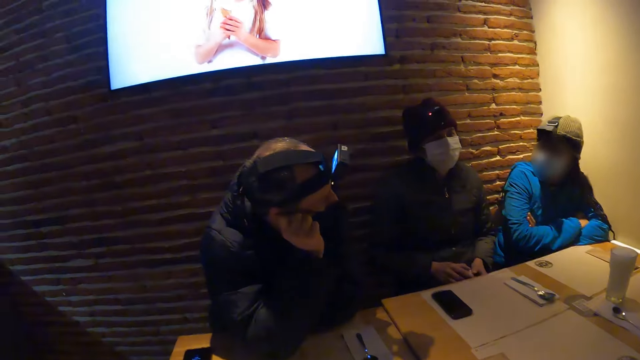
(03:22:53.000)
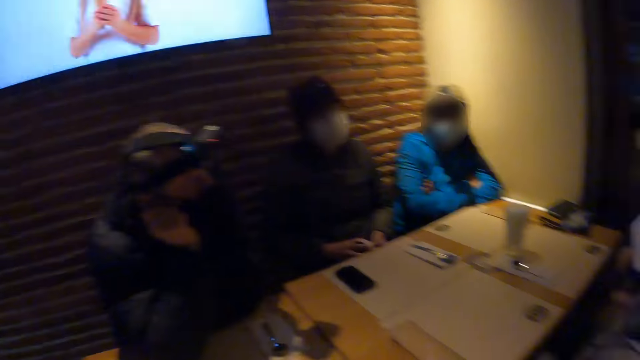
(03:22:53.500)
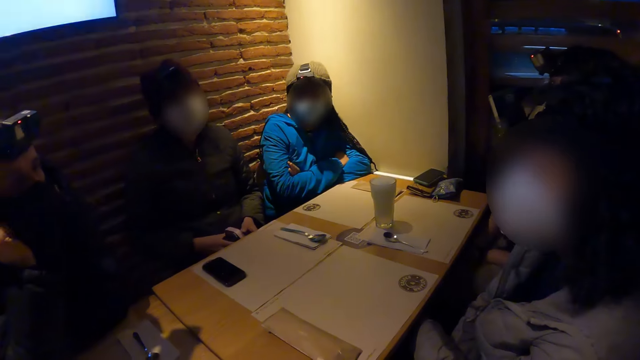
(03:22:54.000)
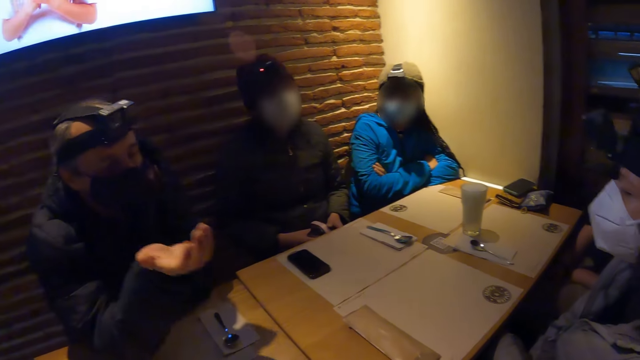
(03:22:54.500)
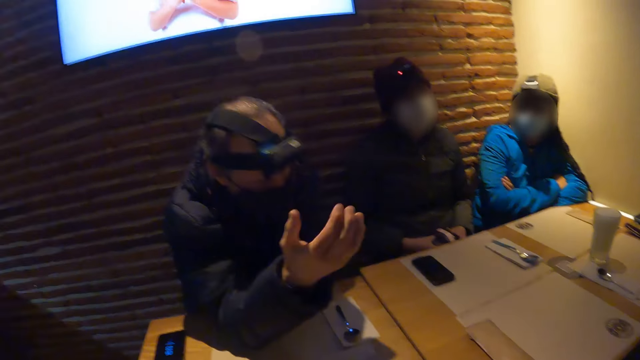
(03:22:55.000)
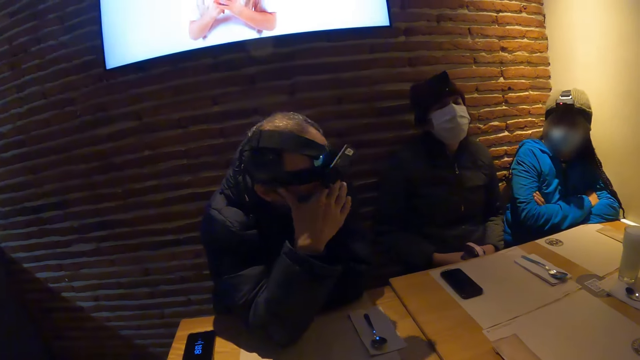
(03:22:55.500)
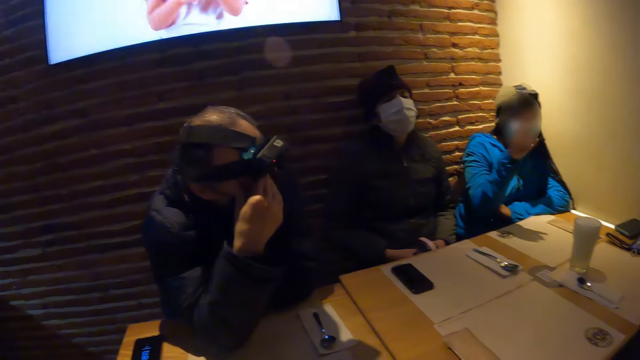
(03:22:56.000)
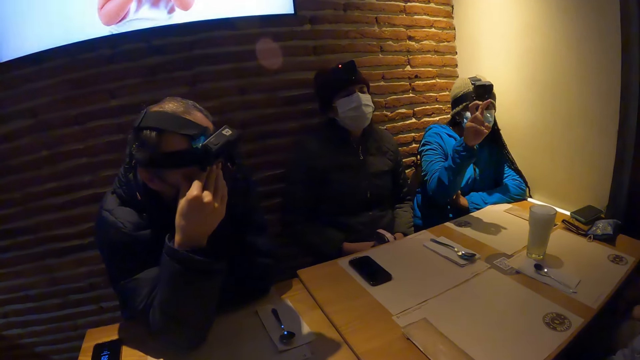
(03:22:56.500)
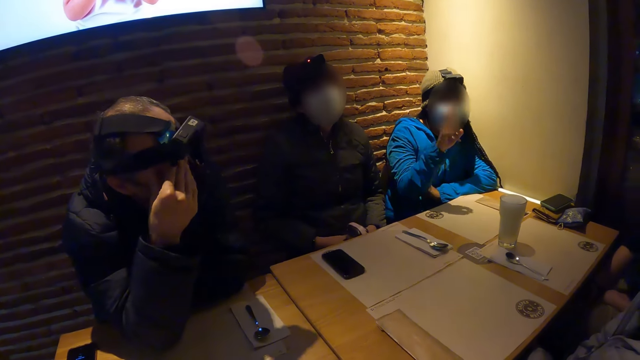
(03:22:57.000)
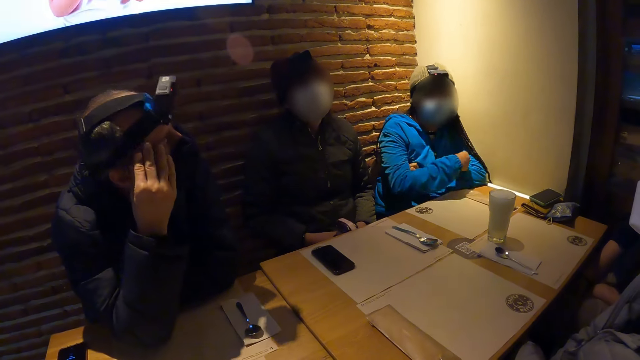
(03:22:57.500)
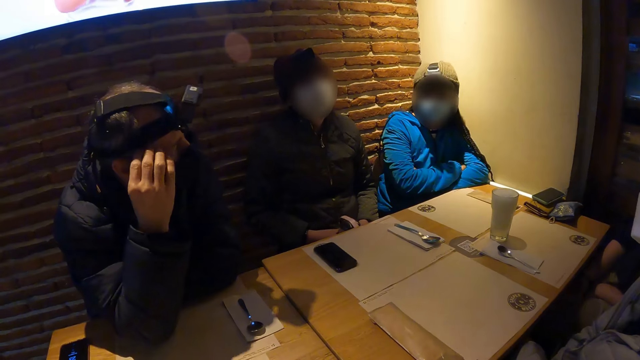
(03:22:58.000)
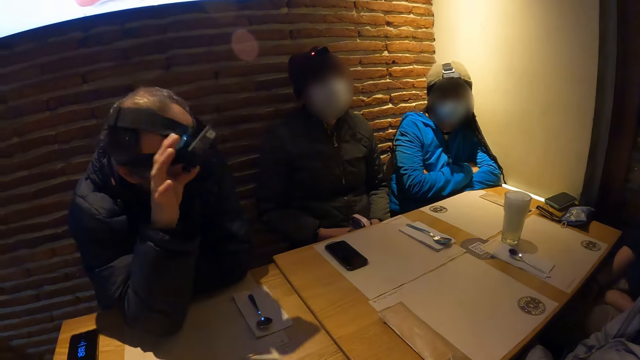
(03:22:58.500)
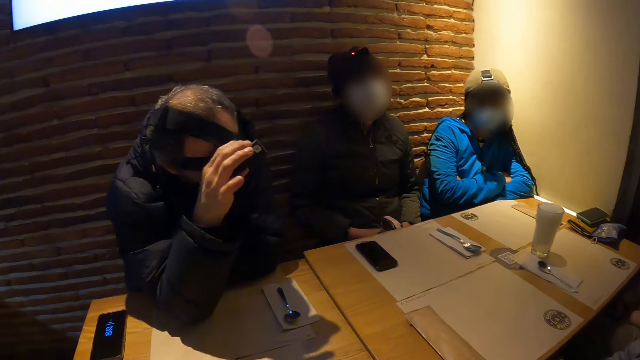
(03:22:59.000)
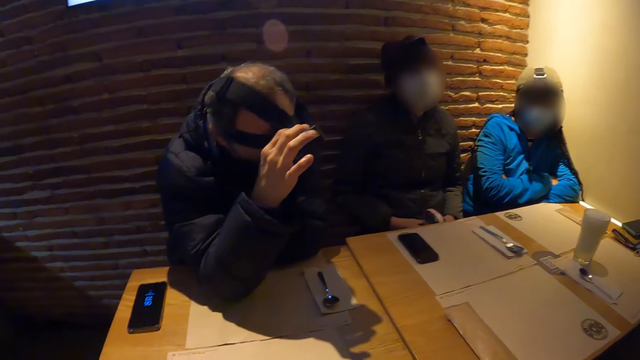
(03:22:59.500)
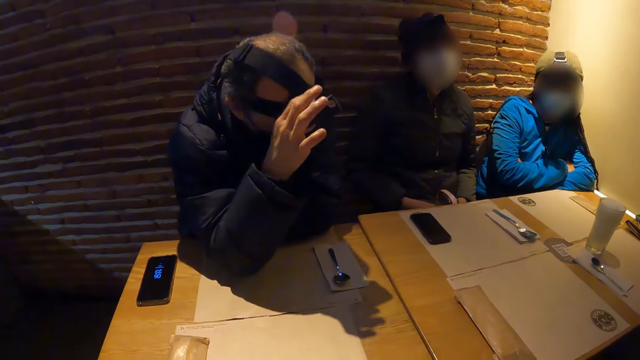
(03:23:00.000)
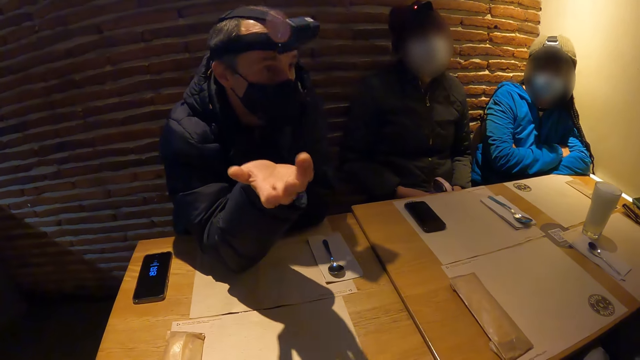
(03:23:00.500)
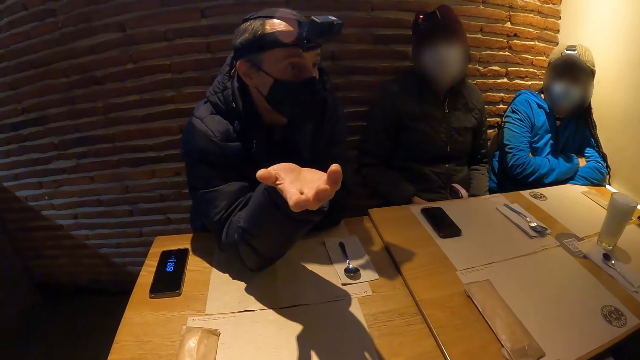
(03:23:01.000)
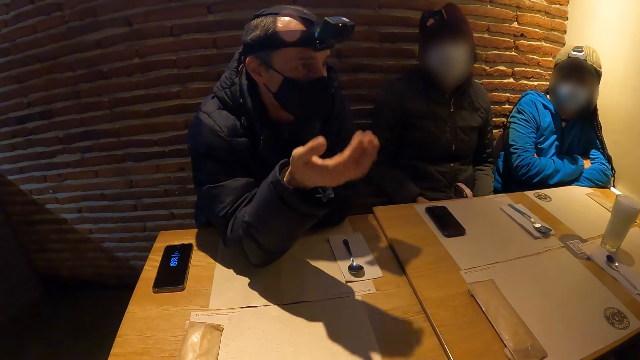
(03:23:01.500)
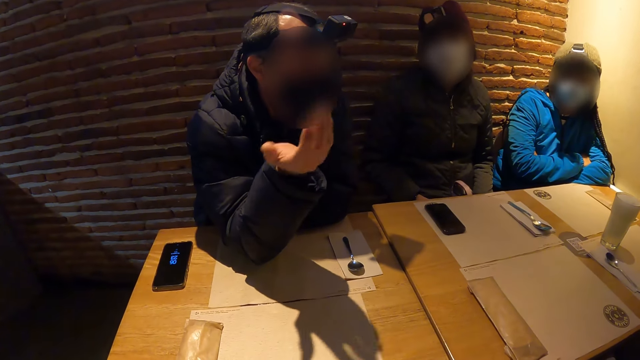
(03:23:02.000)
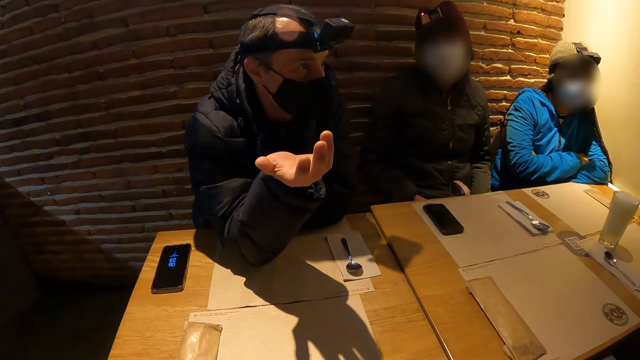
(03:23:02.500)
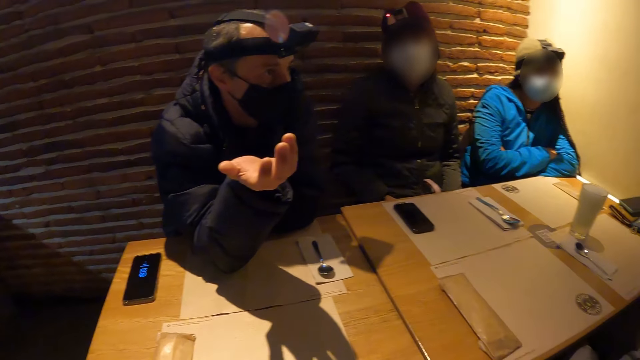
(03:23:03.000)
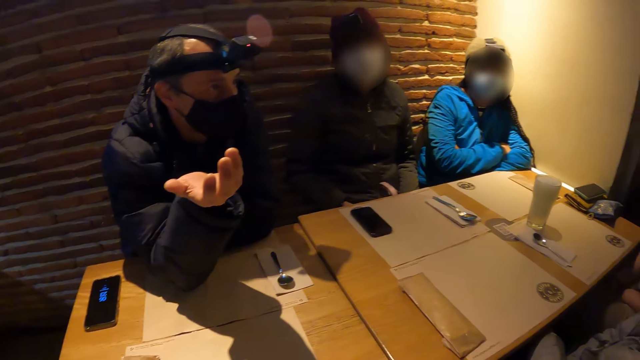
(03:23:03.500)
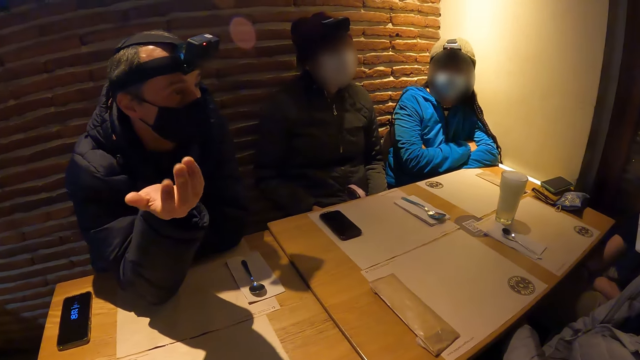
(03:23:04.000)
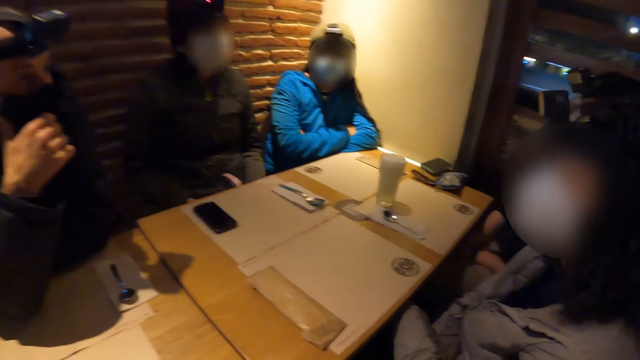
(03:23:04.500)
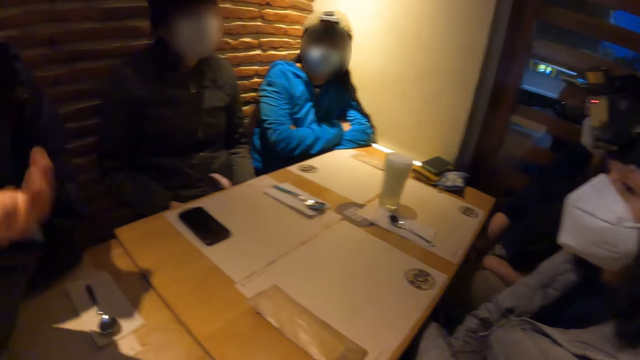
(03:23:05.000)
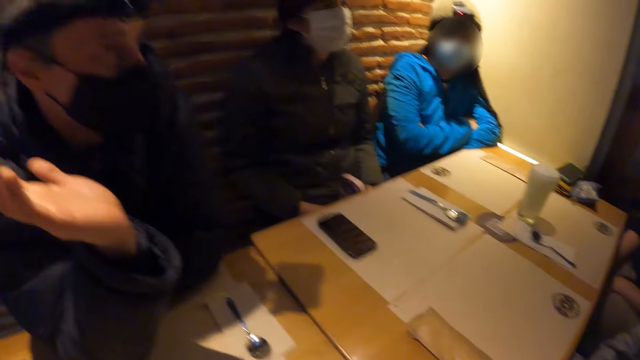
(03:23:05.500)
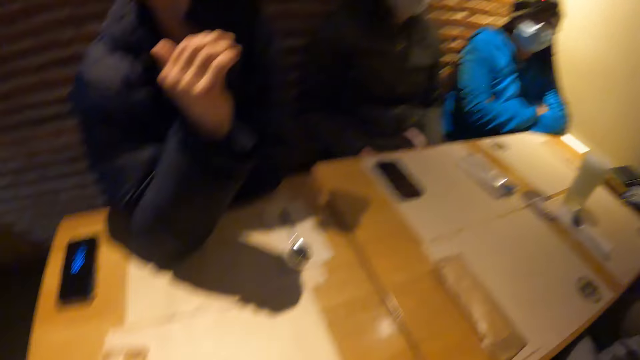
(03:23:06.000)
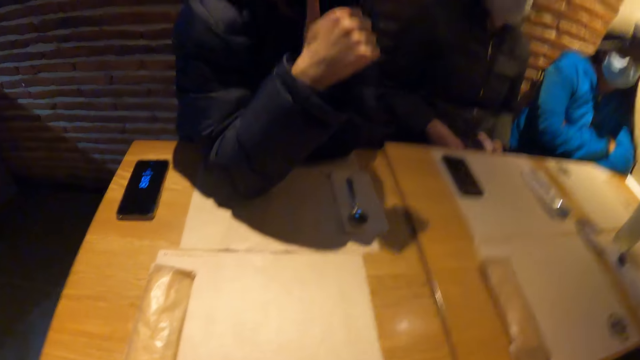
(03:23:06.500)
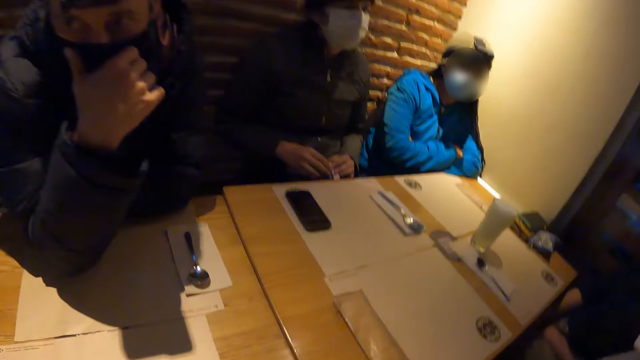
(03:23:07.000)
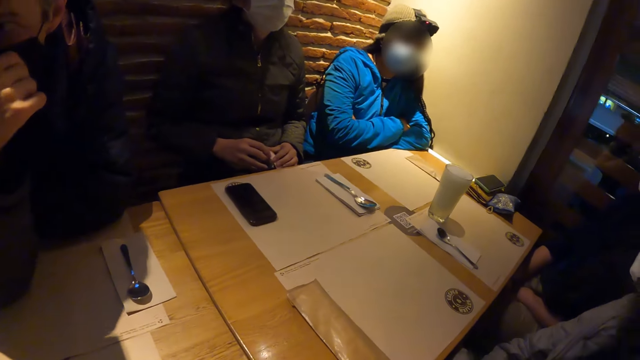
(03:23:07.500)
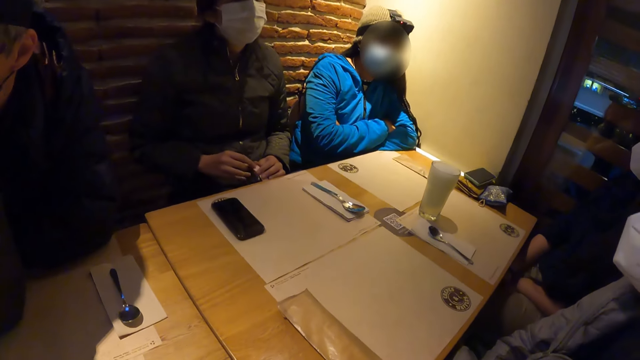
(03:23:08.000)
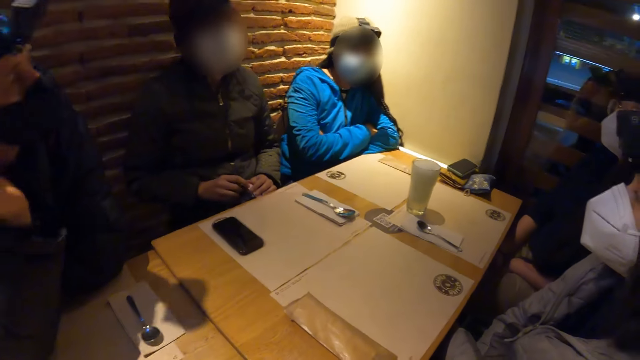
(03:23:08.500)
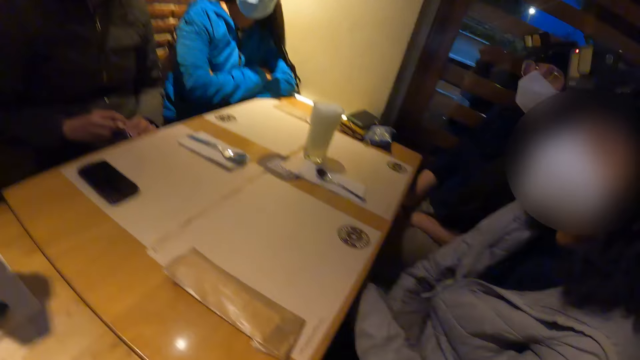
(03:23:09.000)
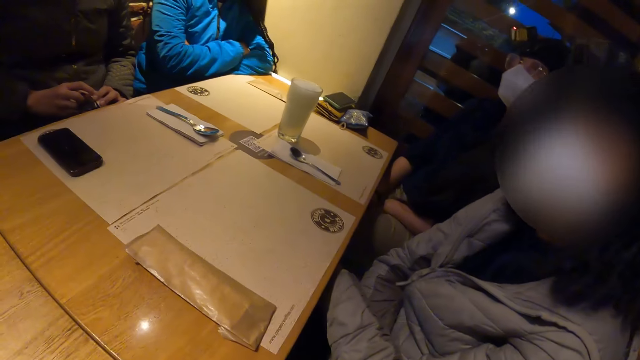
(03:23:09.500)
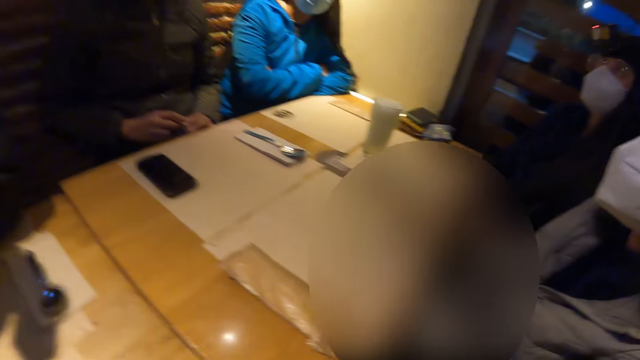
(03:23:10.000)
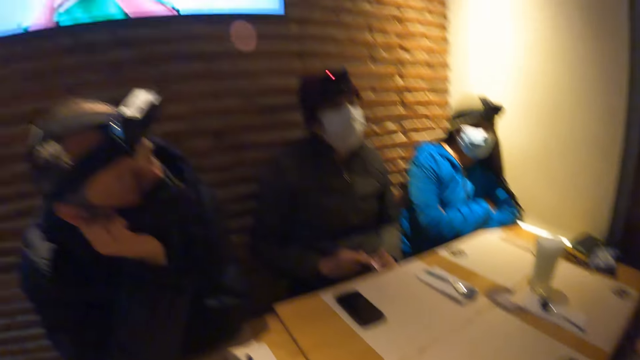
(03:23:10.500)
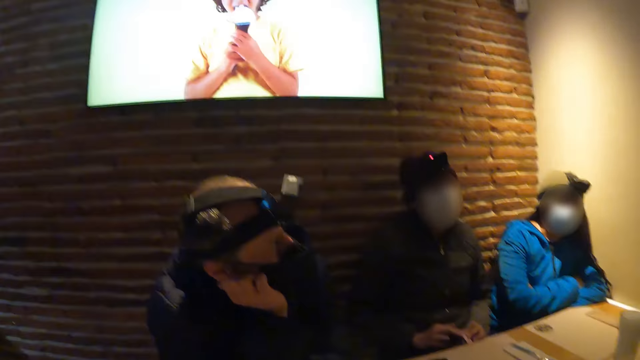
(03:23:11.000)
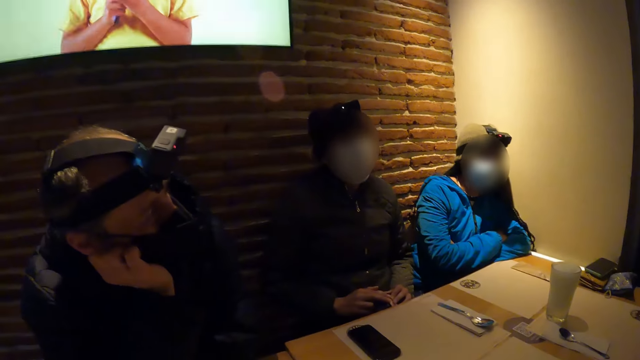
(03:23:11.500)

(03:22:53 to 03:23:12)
The man removes his right hand from his face. He places his right hand on his face. The woman raises her right hand. She lowers her right hand. The man adjusts the camera on his head with his right hand. He removes his right hand from the camera on his head. He places his right hand on his face. He removes his right hand from his face. He places his right hand on his face.

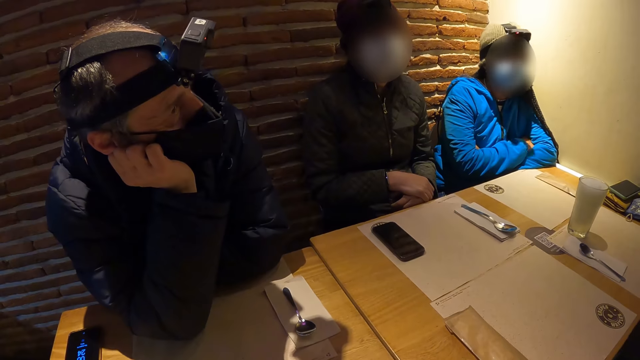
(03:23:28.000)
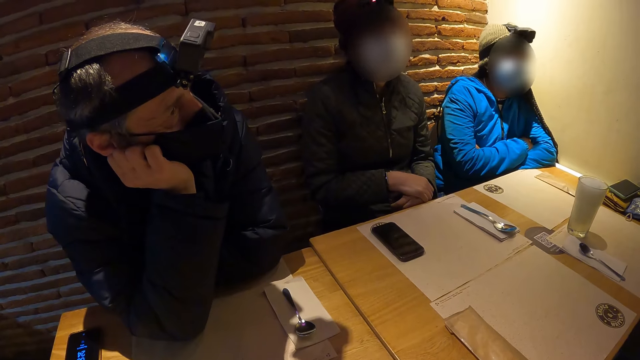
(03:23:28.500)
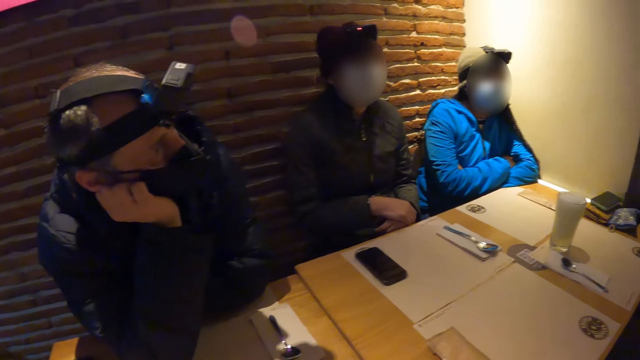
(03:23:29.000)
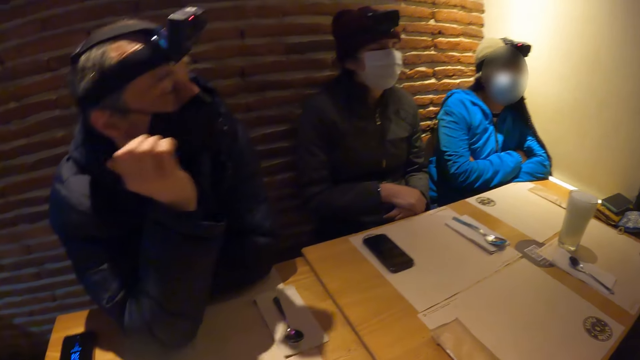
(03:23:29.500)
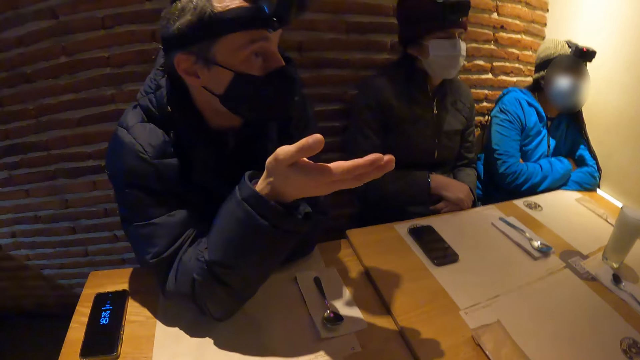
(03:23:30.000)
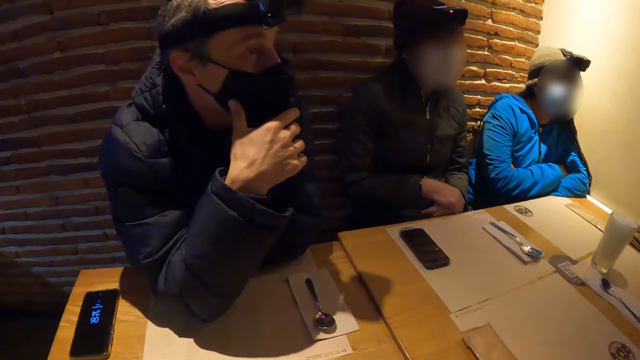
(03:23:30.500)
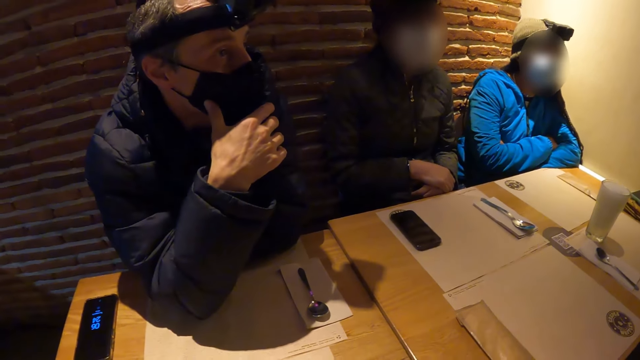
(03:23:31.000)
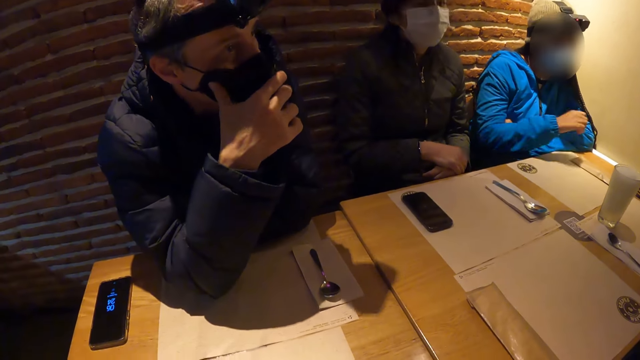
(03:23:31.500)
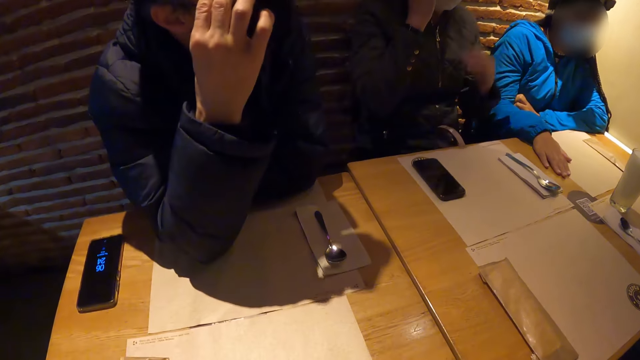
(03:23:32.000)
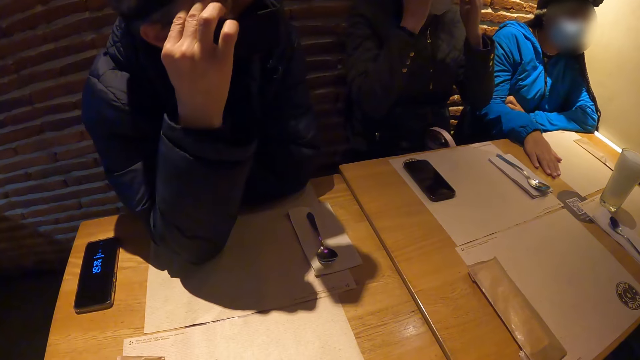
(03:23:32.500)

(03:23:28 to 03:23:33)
The man removes his right hand from his face. He places his right hand on his face. The woman places her right hand on the table in the restaurant. Another woman touches her face with both hands.
